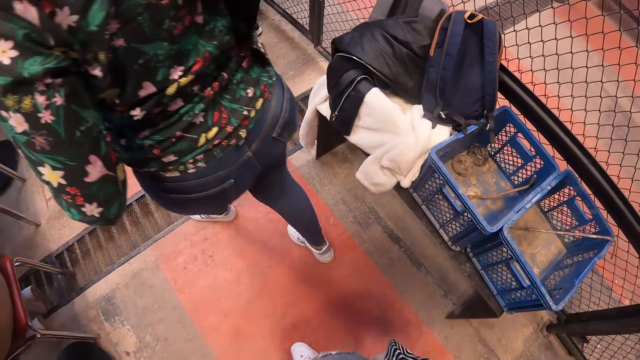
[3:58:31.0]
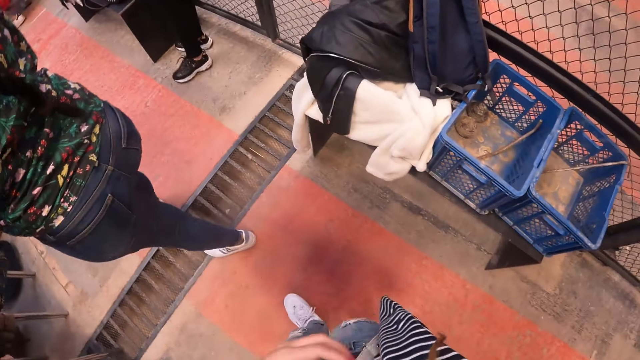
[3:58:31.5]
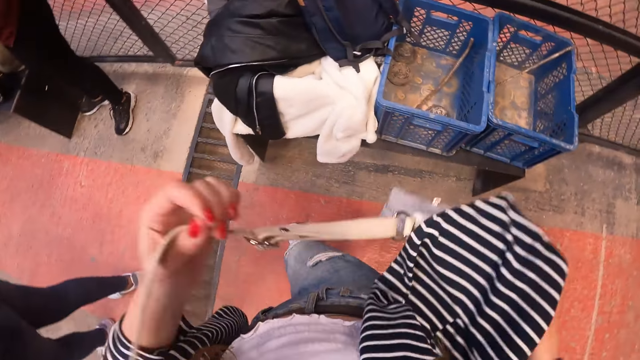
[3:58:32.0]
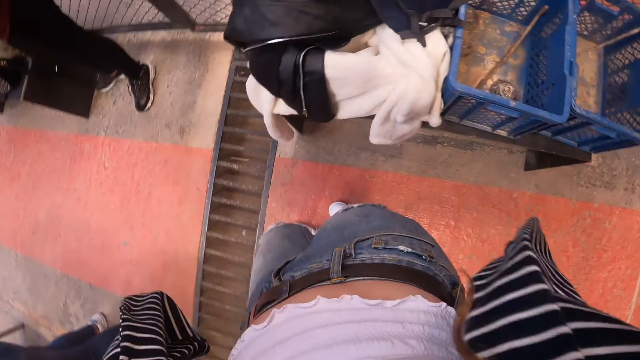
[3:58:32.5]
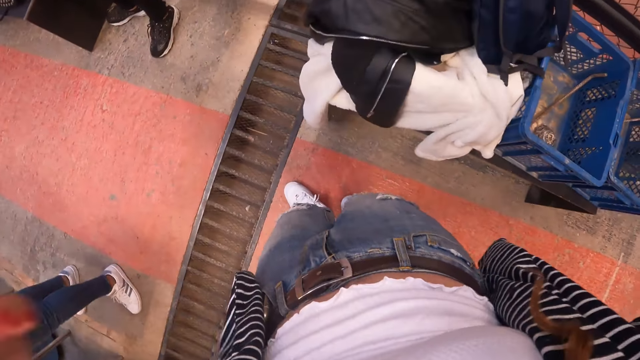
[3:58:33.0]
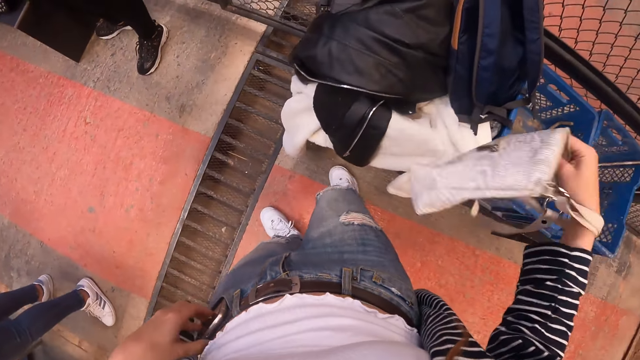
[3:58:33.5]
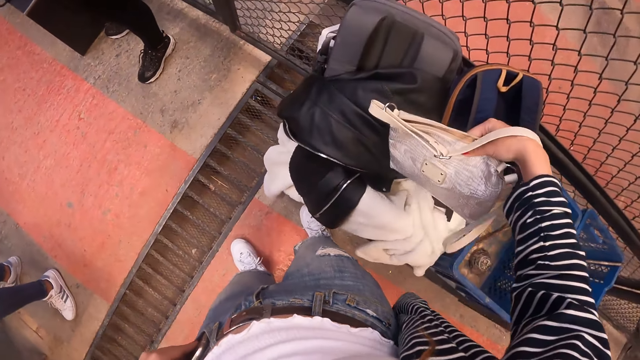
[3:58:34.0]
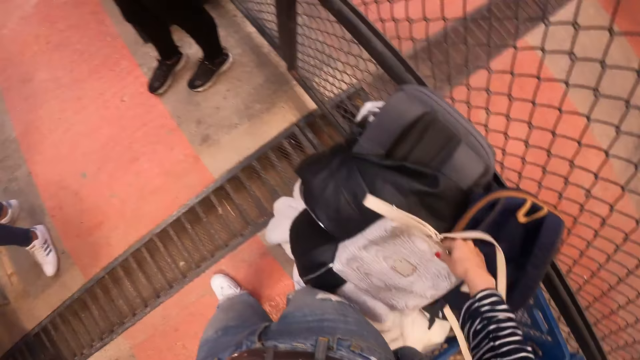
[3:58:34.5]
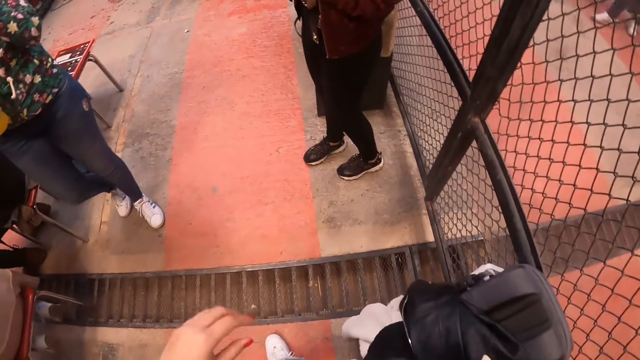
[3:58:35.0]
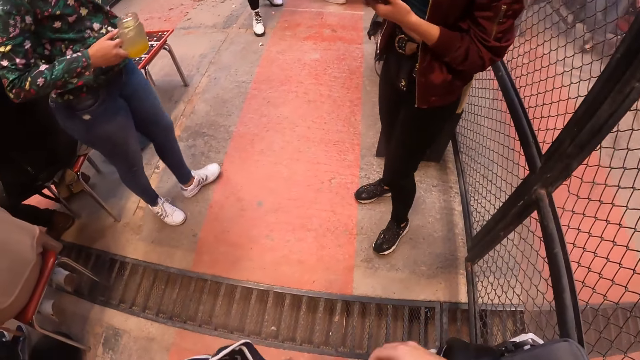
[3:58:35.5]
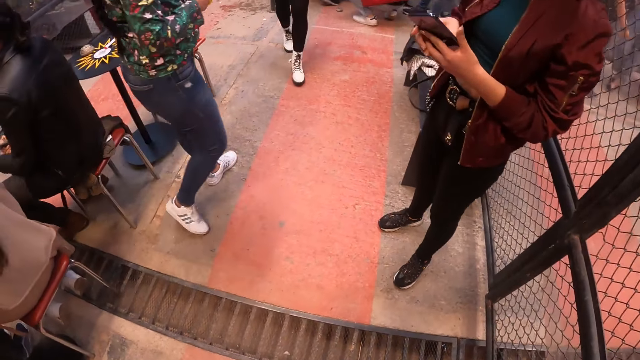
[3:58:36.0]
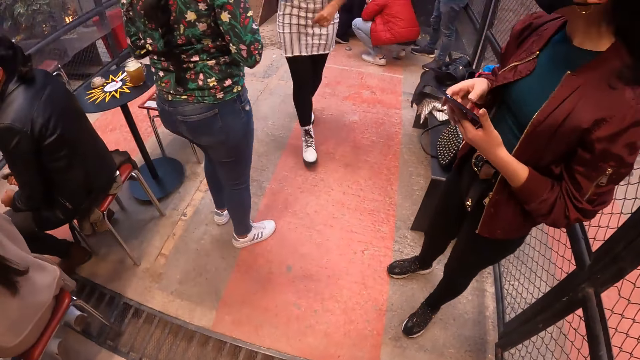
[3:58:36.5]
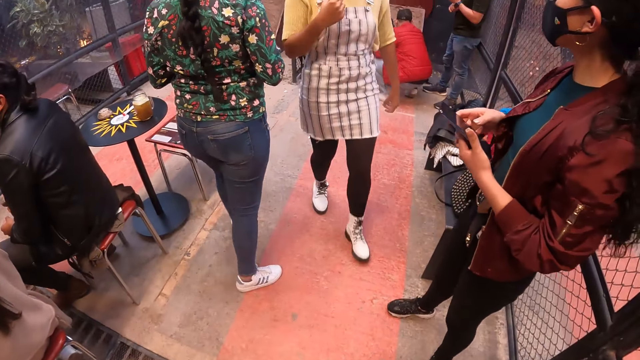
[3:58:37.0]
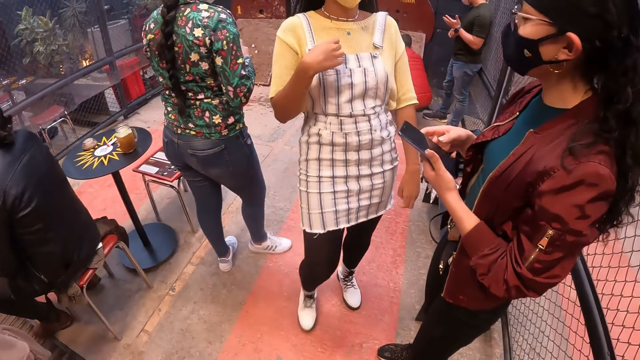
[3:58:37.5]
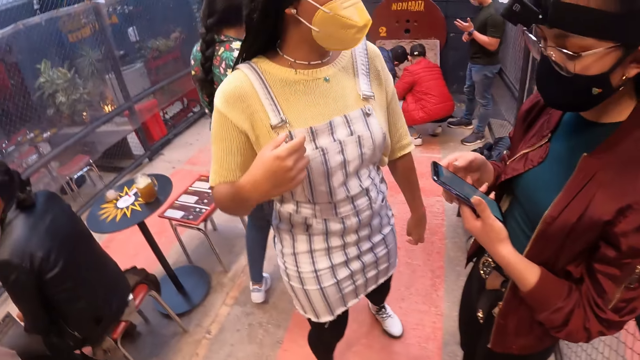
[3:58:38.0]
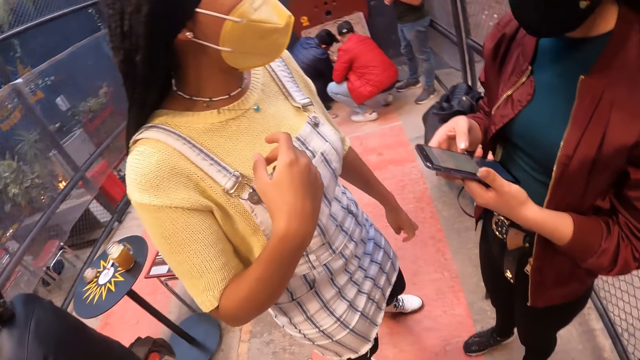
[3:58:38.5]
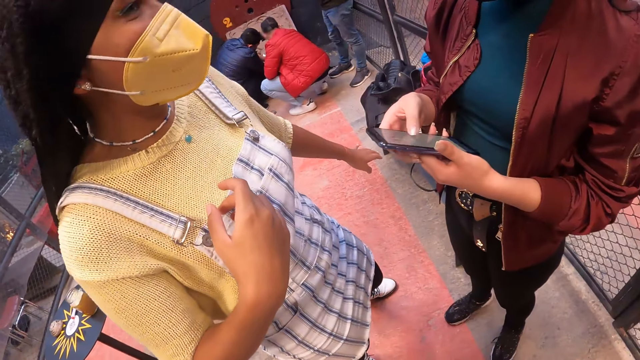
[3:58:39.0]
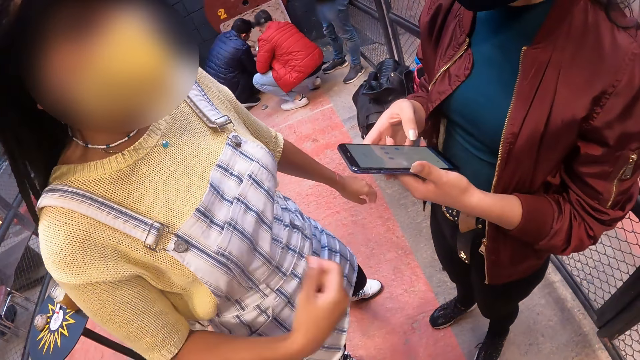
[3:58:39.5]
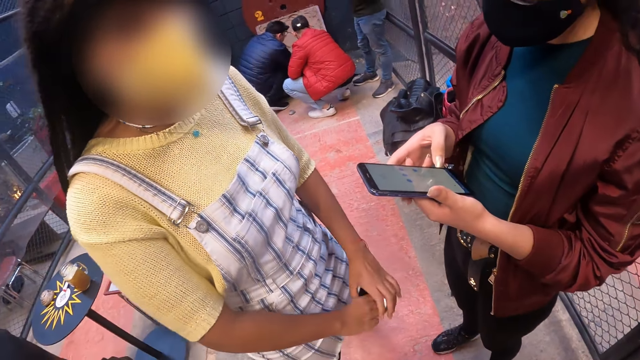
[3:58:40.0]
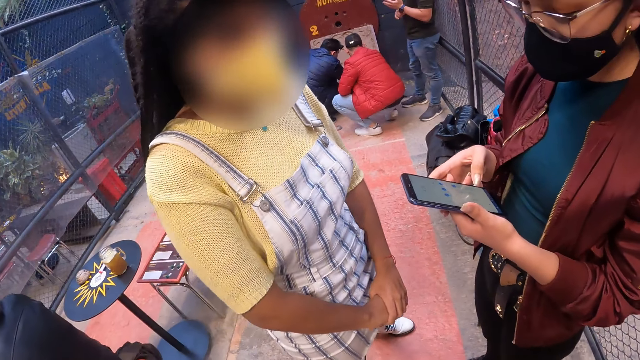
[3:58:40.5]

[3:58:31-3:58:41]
The camera wearer walks on the floor. She takes off a hand bag from her shoulder with both hands. She holds the bag from her shoulder with her right hand. She drops the bag in her right hand on a pile of bags on a table. A woman holds a cup of drink in her right hand. Another woman operates a phone in her left hand with her right hand. A third woman interacts with the camera wearer, the first woman, and the second woman.

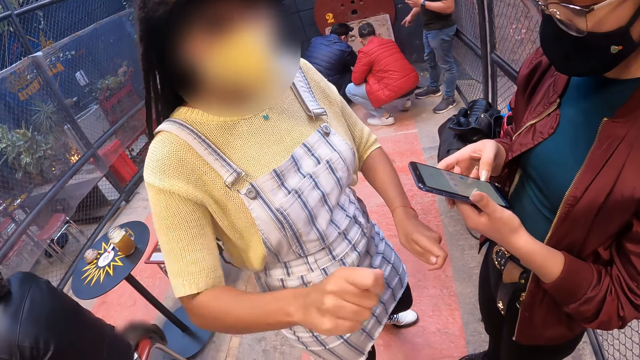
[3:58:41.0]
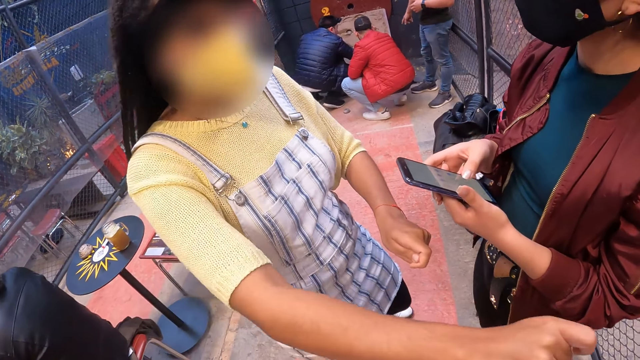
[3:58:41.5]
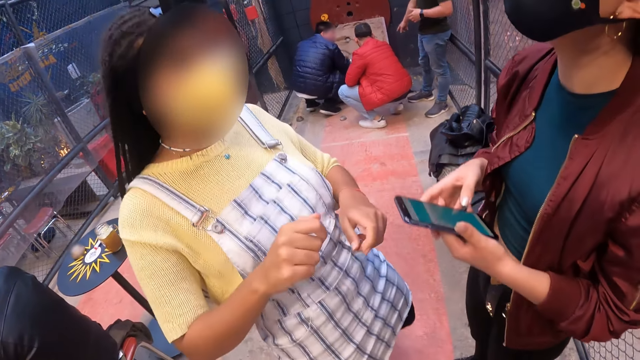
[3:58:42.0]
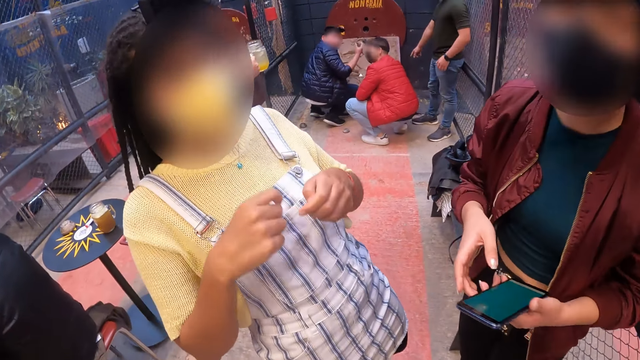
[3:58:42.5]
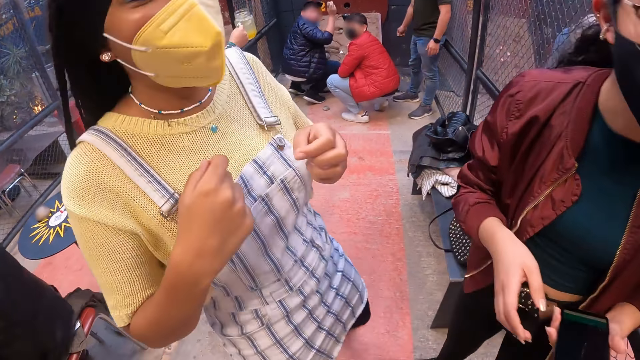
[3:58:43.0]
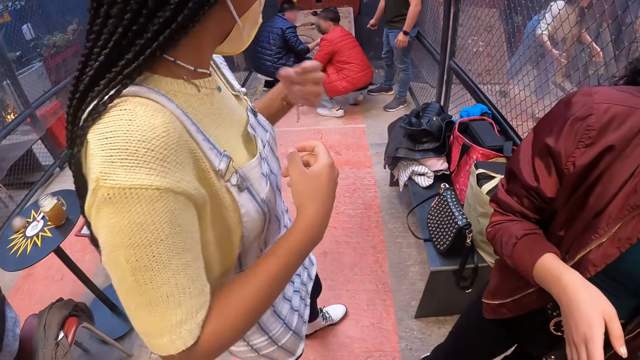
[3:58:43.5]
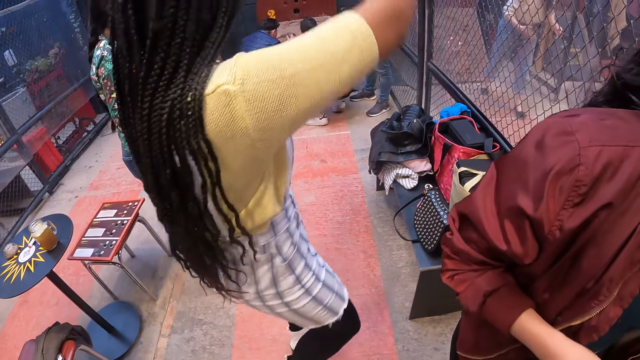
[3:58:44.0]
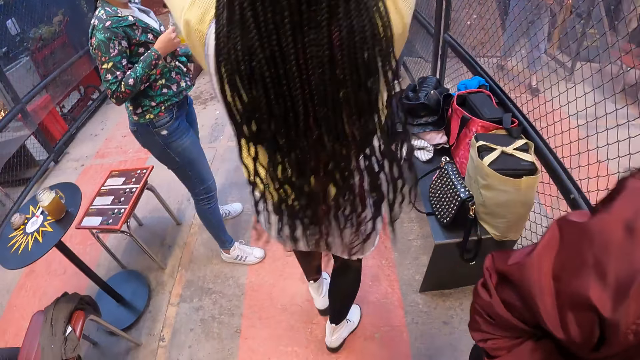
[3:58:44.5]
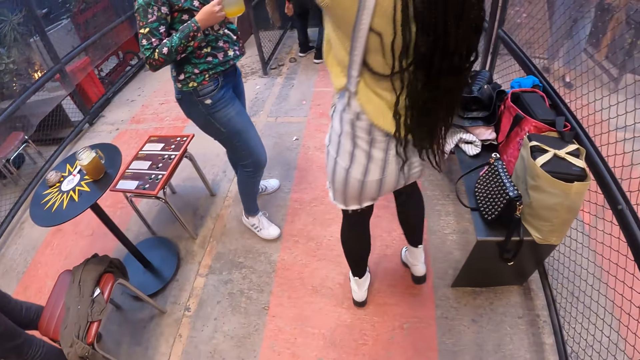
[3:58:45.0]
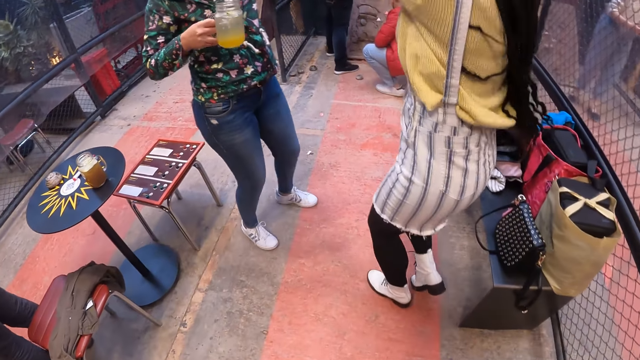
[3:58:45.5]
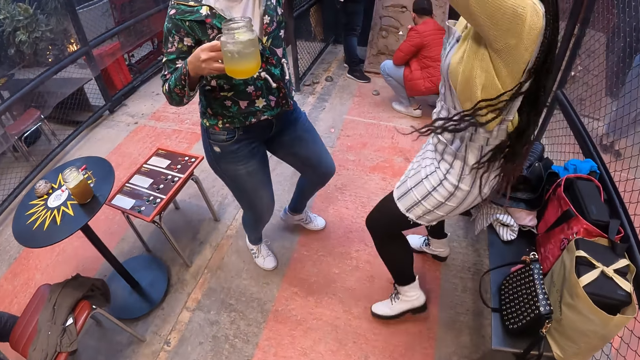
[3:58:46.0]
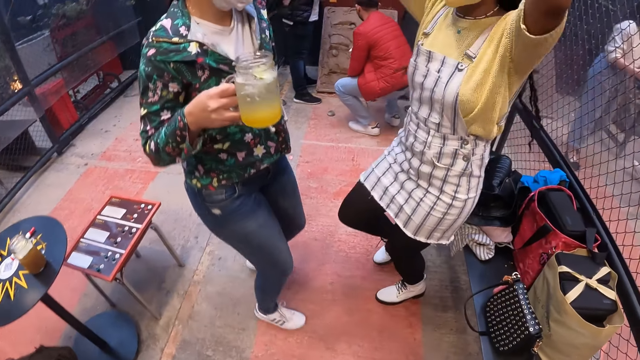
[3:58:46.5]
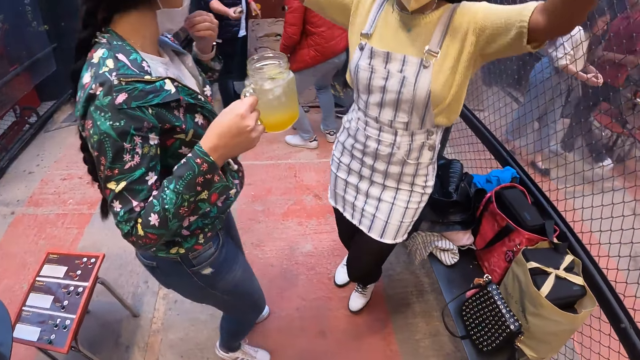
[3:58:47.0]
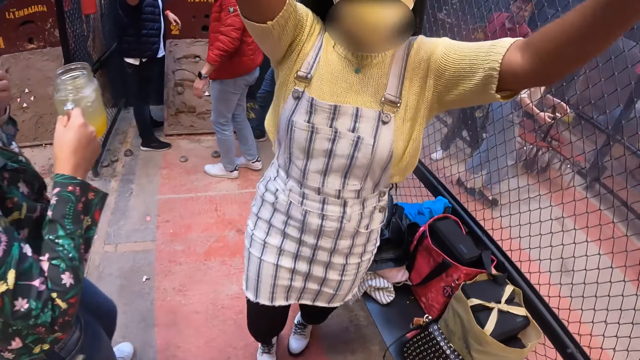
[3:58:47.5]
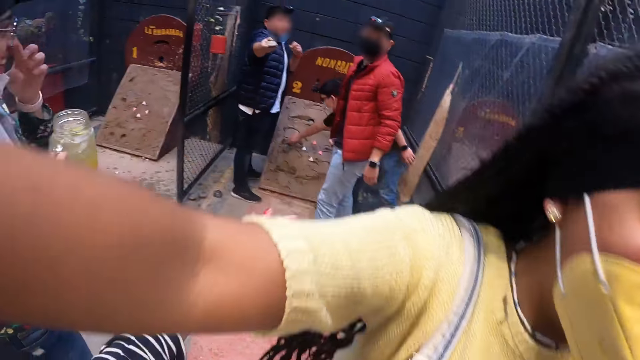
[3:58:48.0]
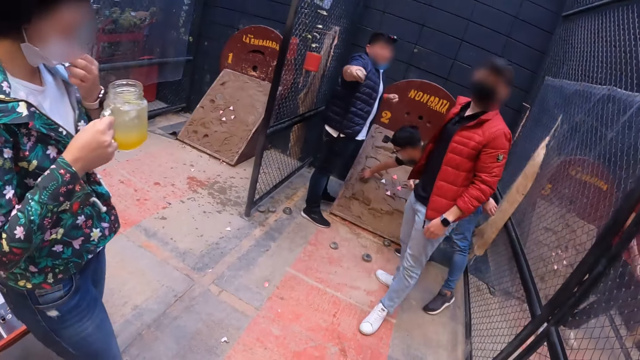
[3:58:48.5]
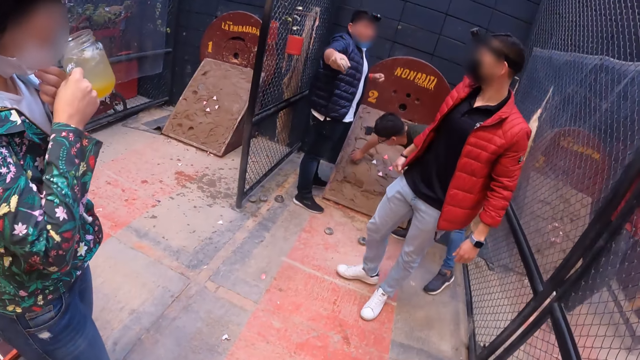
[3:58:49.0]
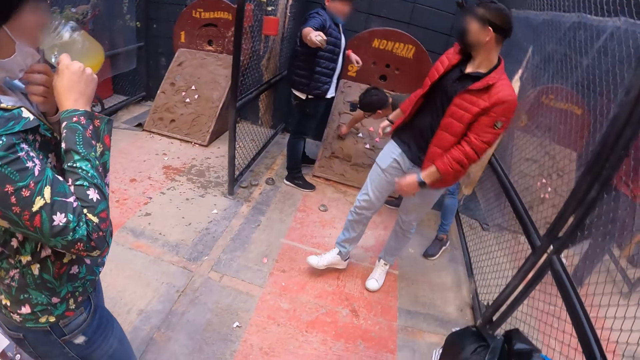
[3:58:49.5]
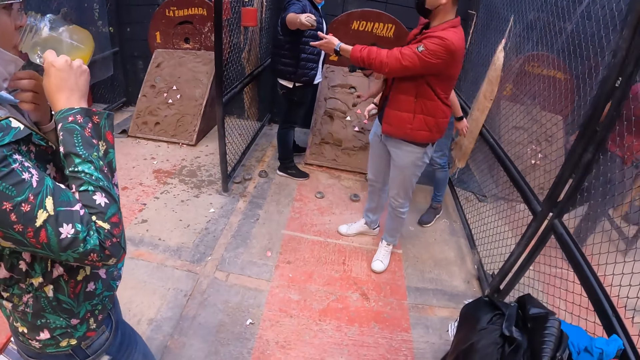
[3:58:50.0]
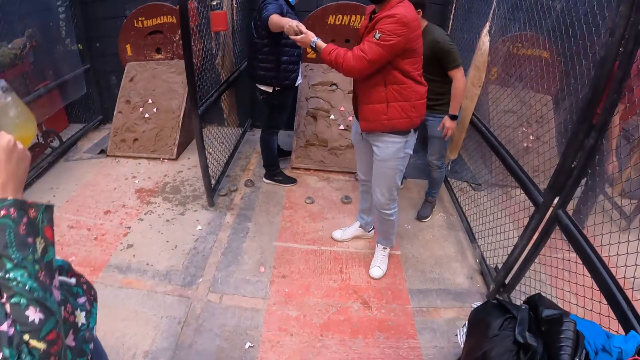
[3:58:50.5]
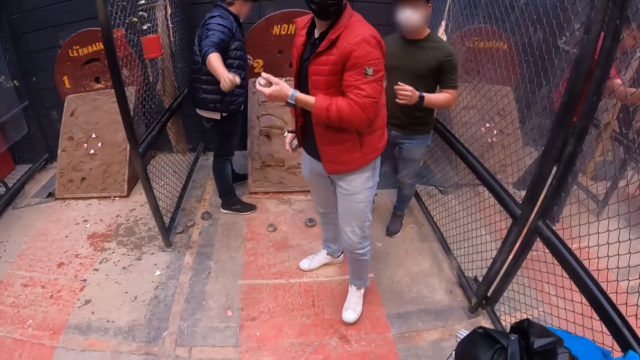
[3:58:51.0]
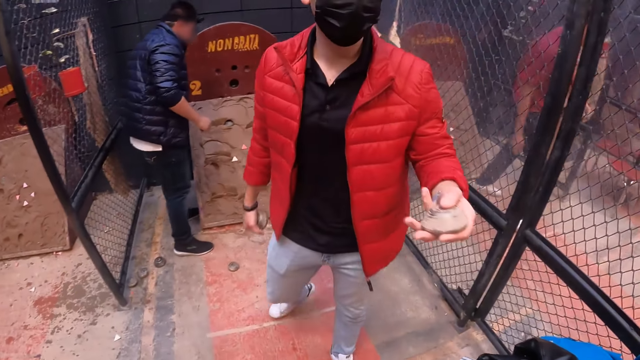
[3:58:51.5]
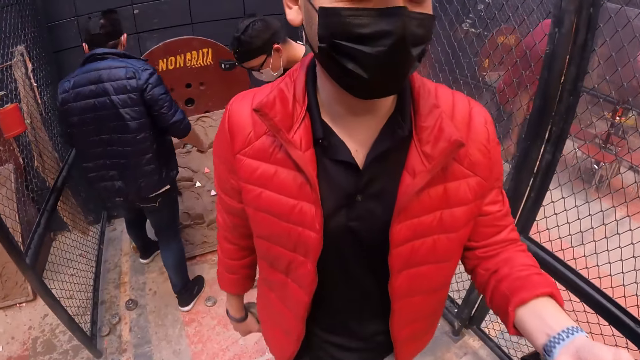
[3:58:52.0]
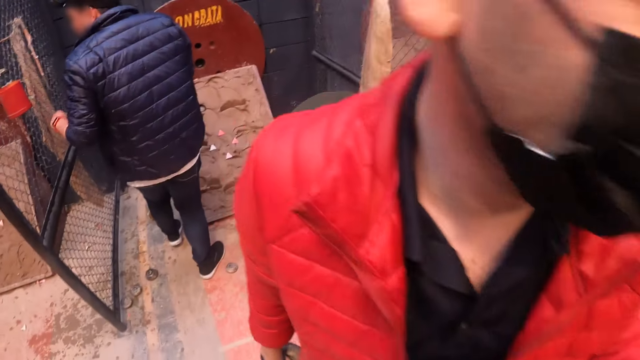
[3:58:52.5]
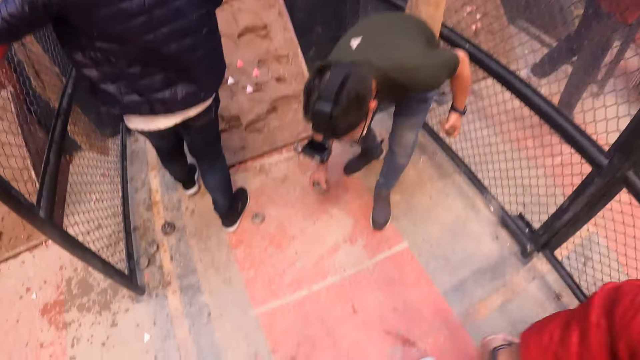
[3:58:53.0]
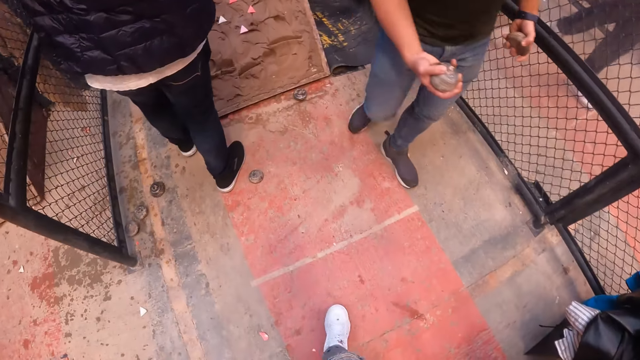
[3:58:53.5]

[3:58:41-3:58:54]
A man interacts with two other men. A woman dances. Another woman jumps with a third woman. The third woman touches a facemask on her face with her left hand. The third woman touches her face with her left hand. The camera wearer hugs the second woman. The third woman touches the facemask on her face with her left hand. The camera wearer looks around. The third woman drinks from the glass cup in her right hand. The first man takes a metal puck from the right hand of another man with his left hand. The camera wearer walks around. The first man walks past the camera wearer. Another man picks up a metal puck from the floor with his right hand.
